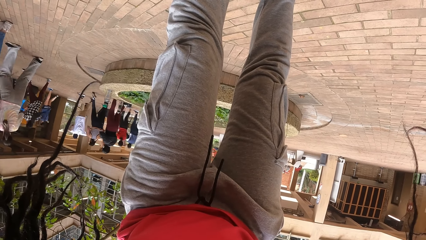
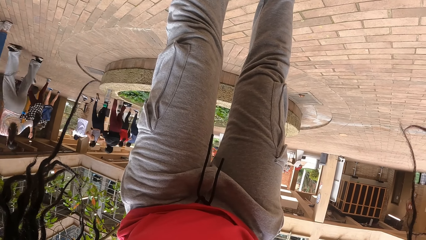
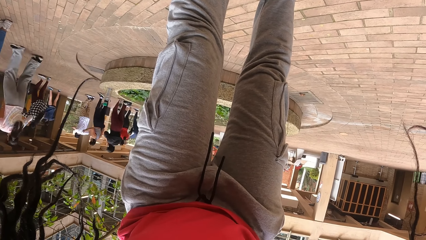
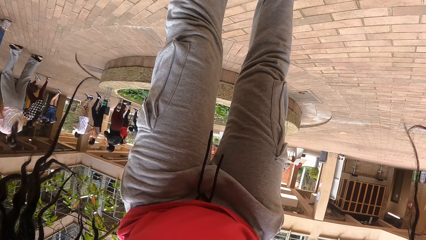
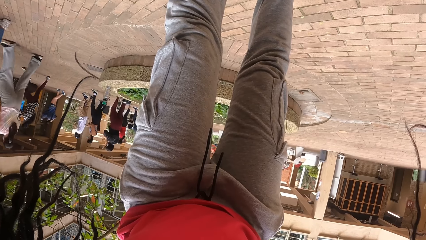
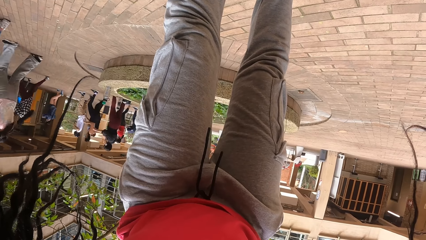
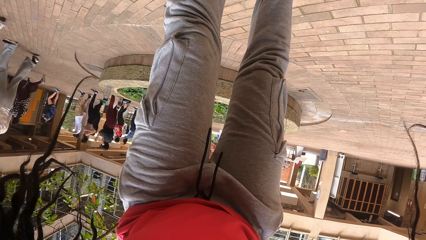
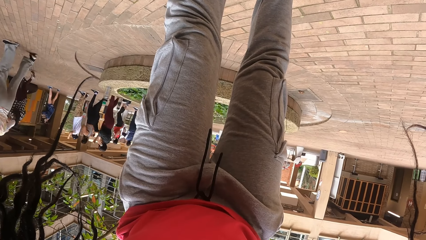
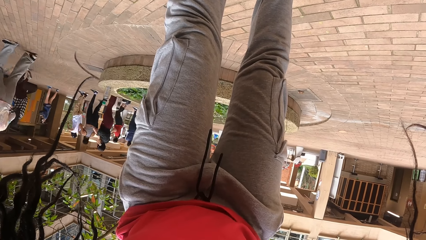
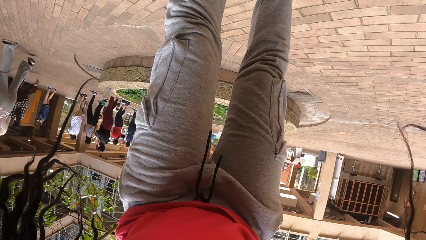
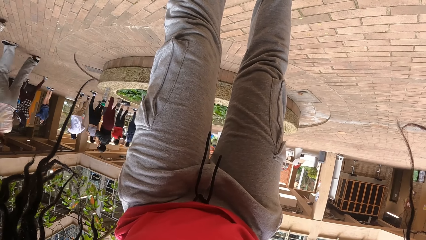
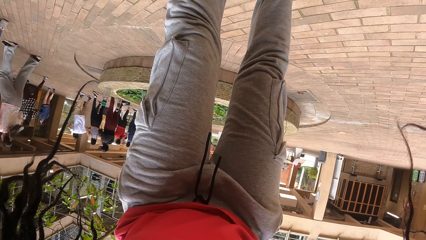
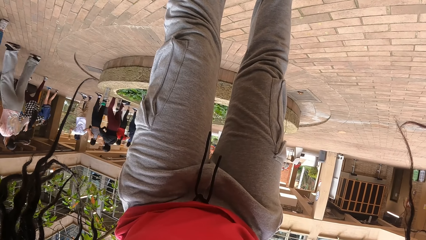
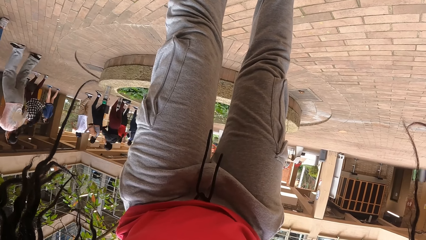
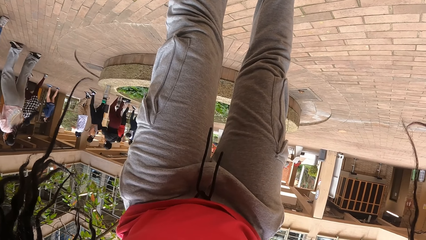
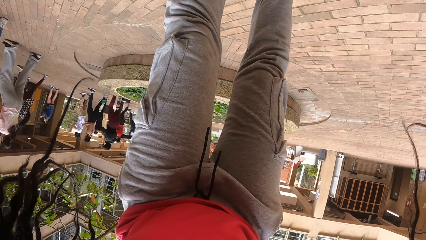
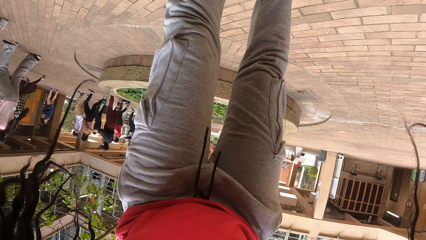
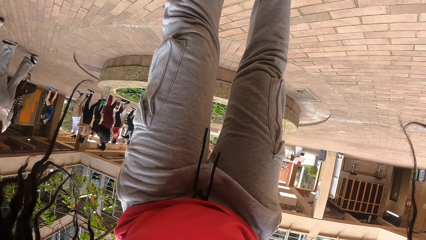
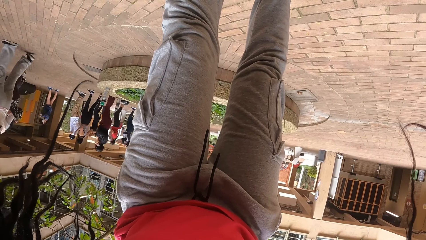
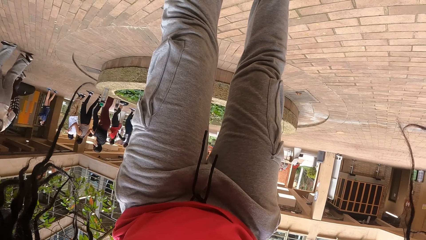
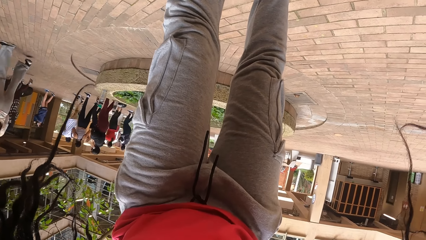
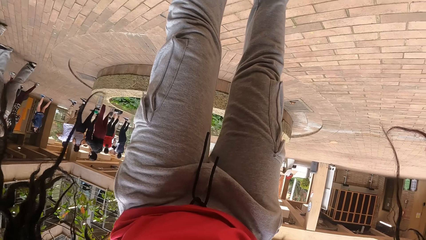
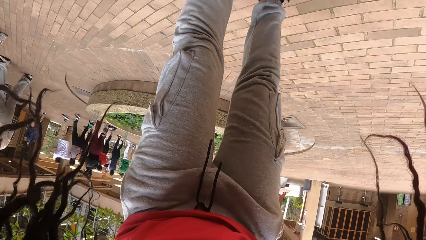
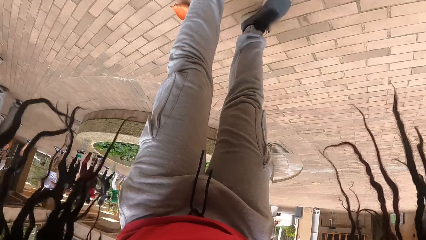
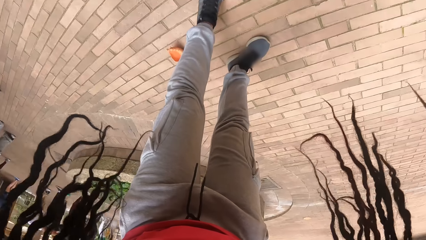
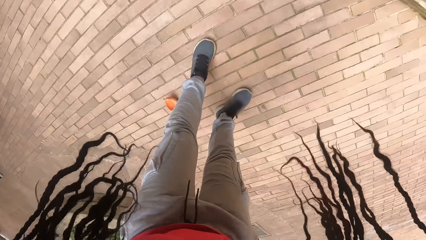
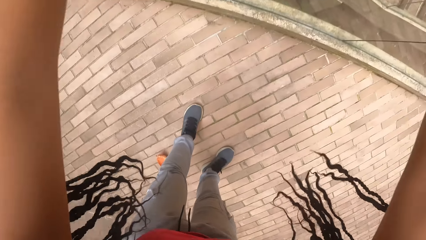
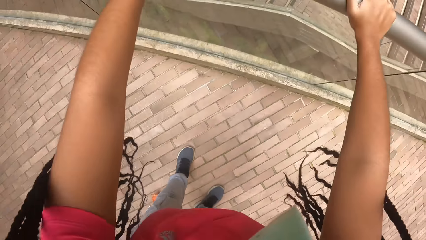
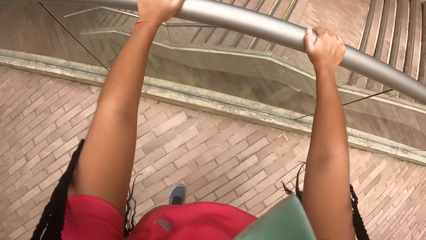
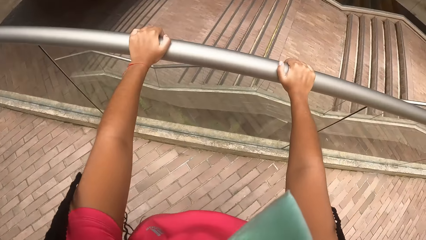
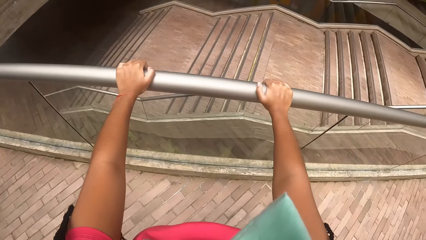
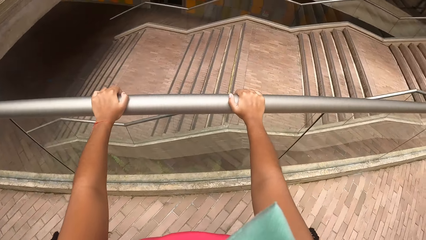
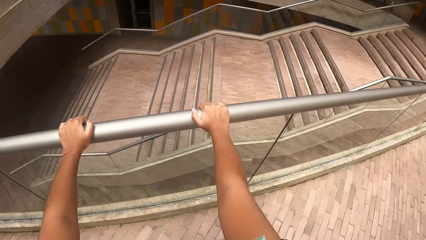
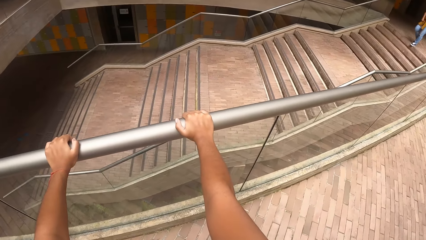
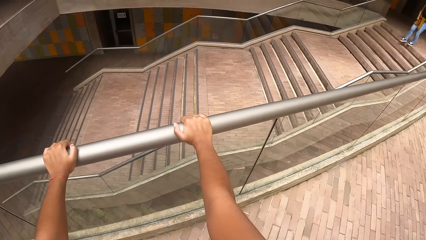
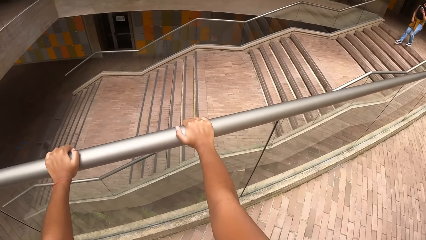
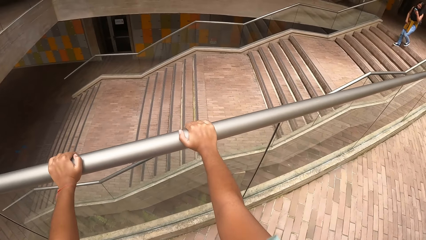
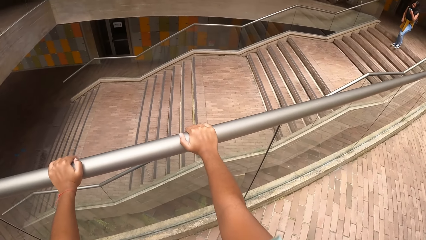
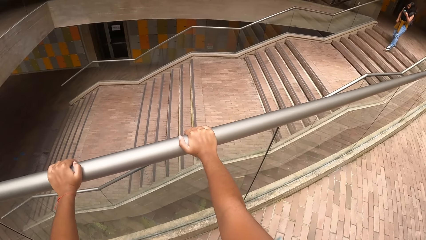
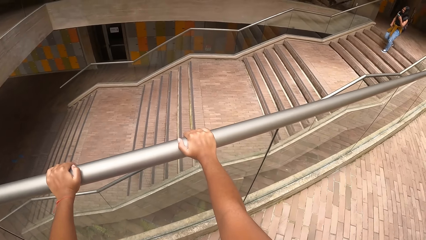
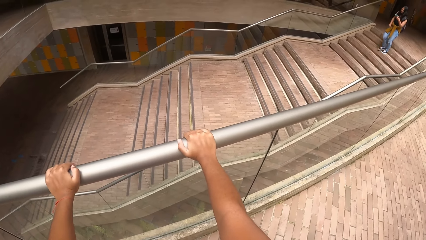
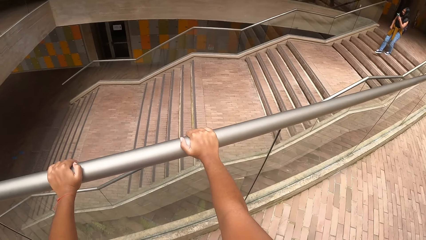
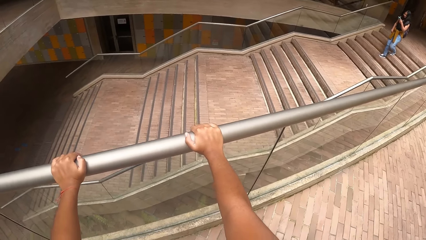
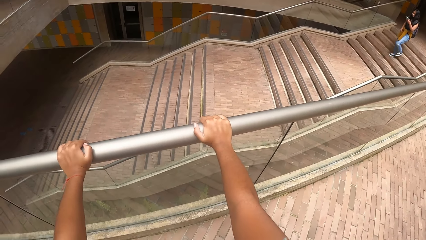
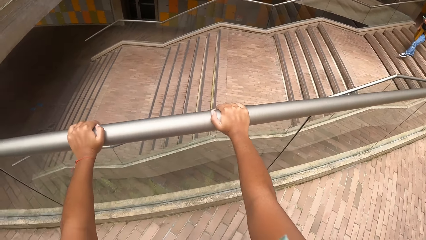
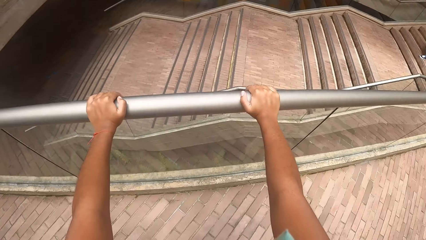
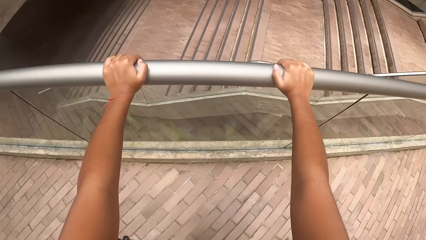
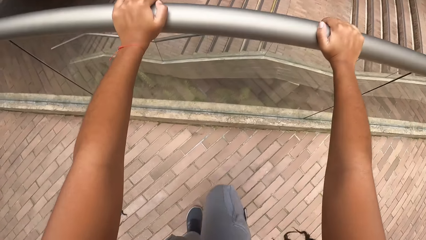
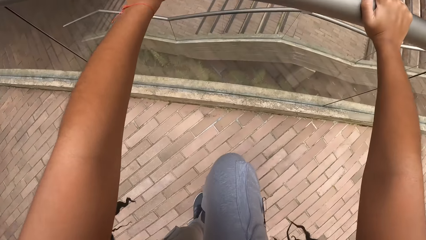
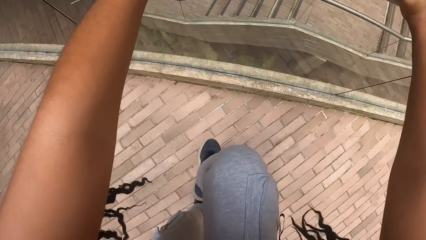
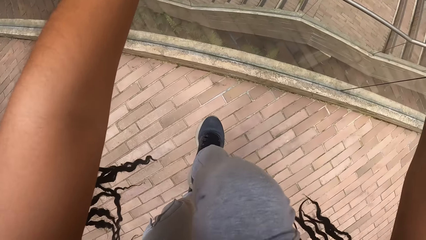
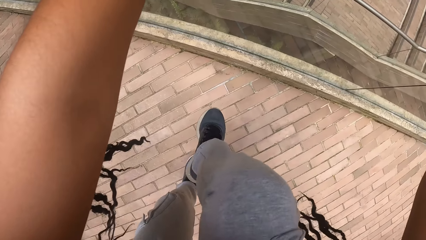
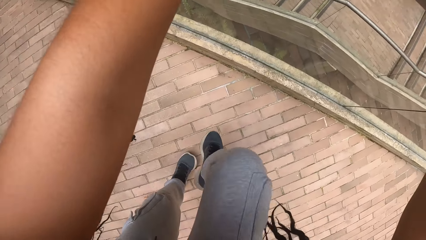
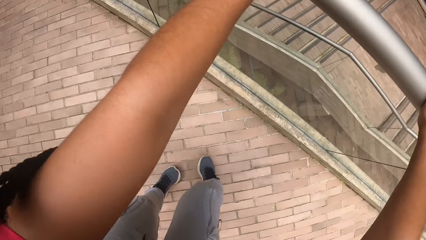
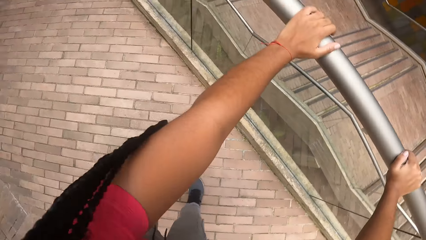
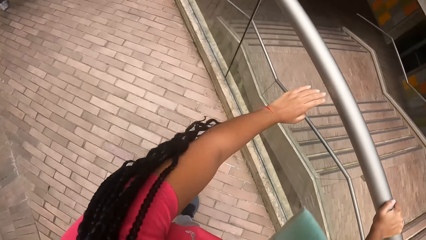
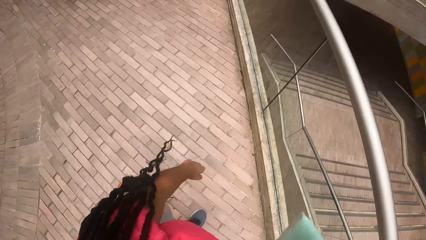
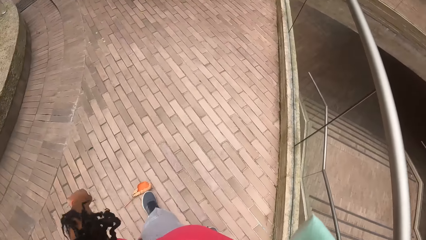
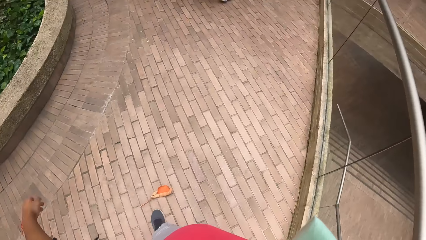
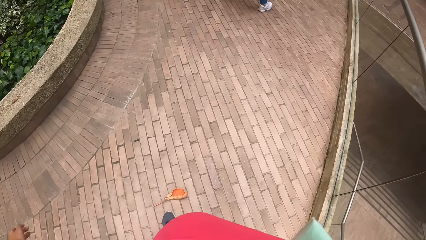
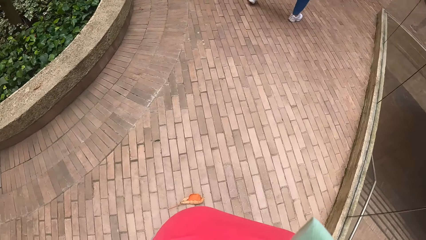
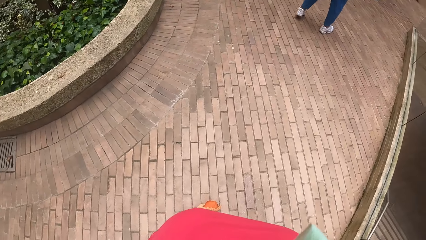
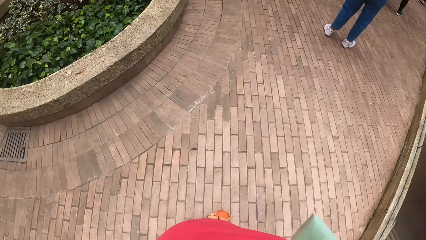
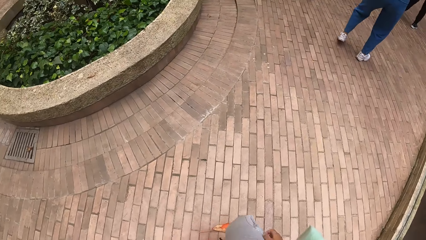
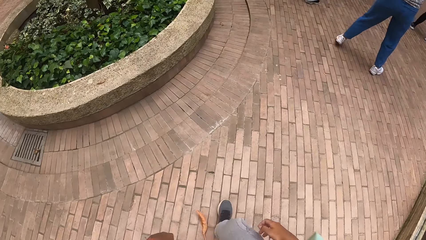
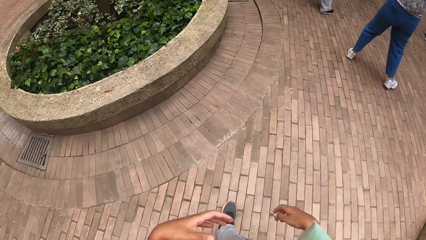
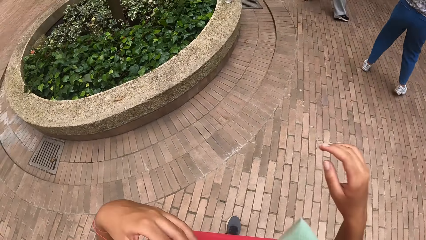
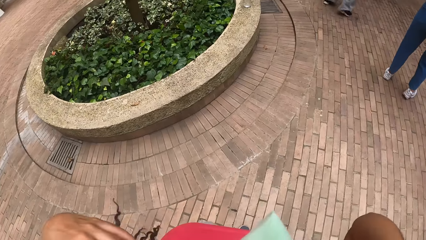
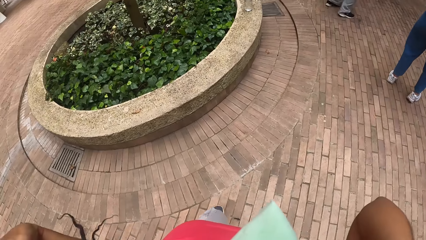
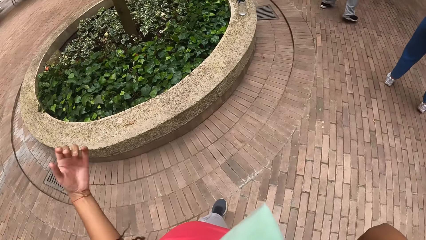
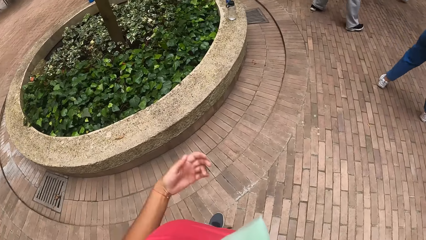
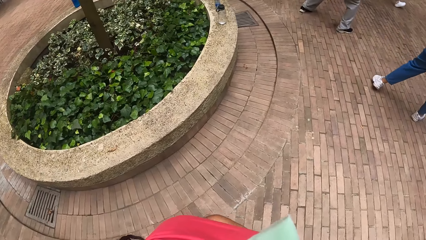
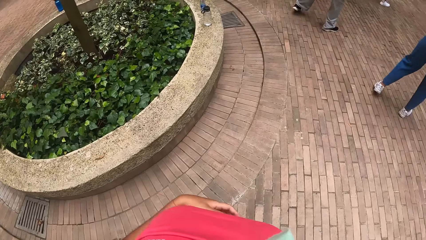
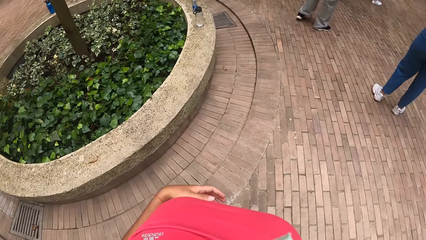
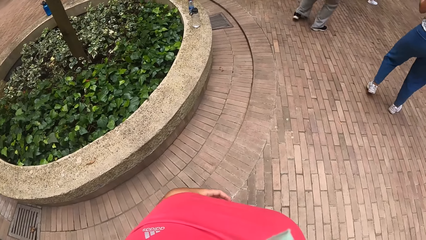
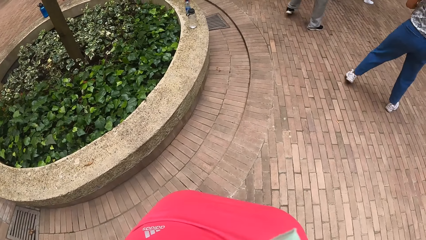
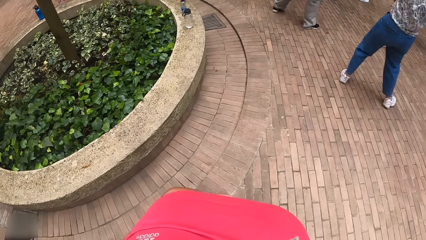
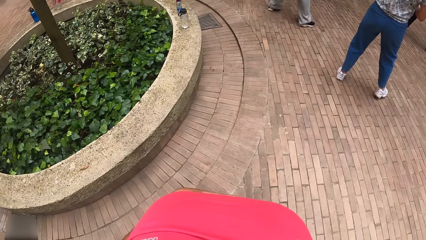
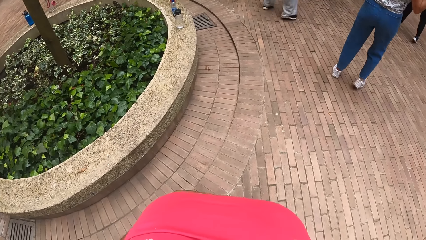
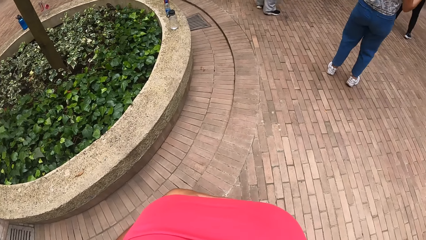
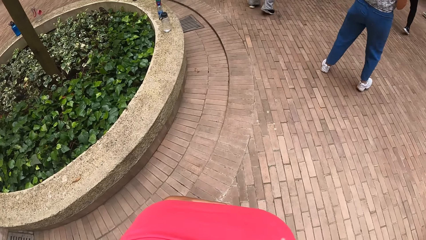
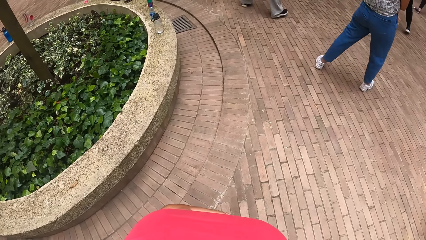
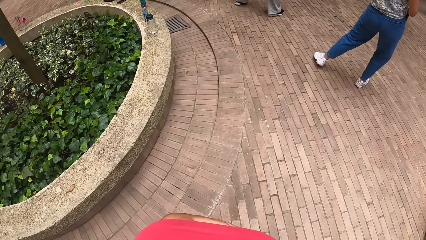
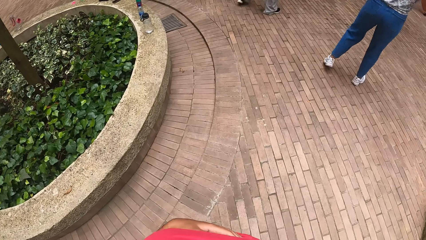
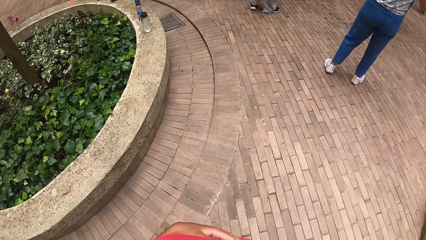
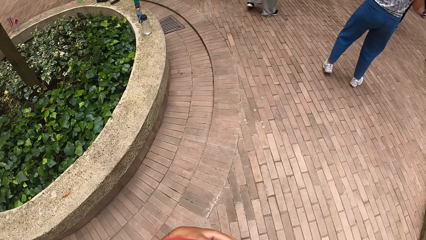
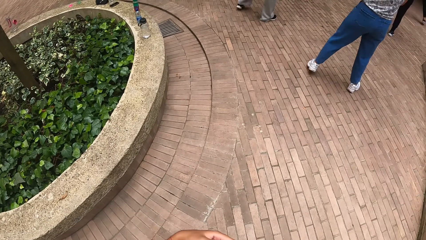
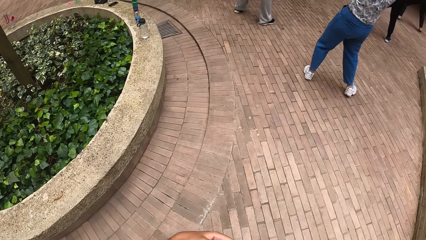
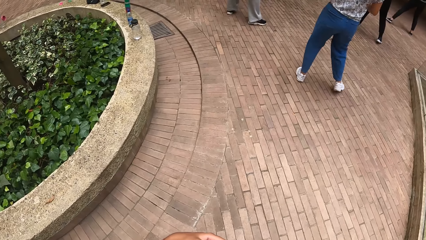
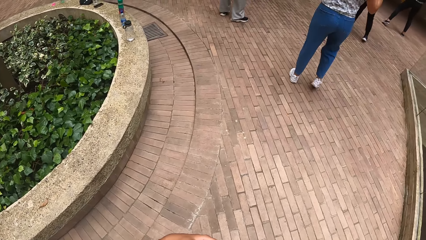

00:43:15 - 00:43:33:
The camera wearer carries her legs up. She walks towards the cemented block. She pulls back her hair with her left hand. She does exercise.
